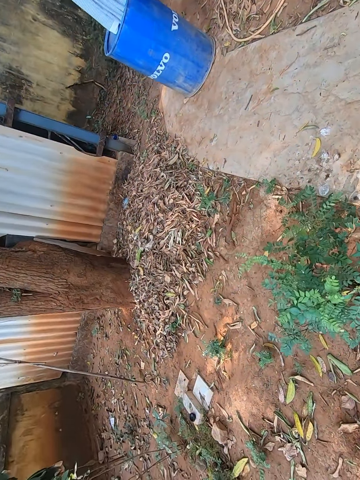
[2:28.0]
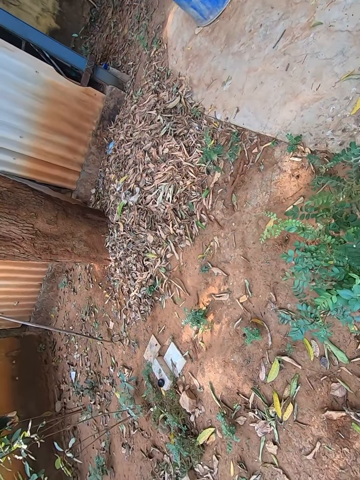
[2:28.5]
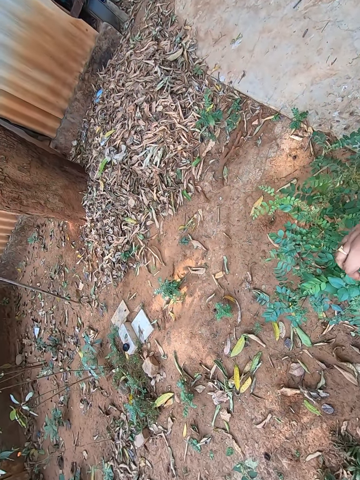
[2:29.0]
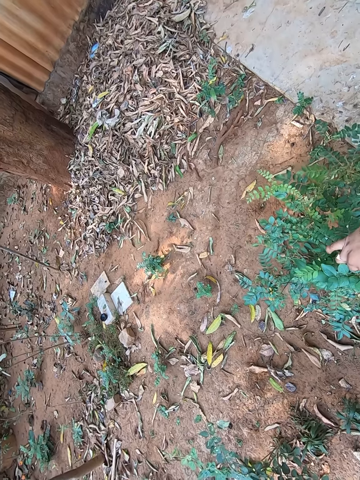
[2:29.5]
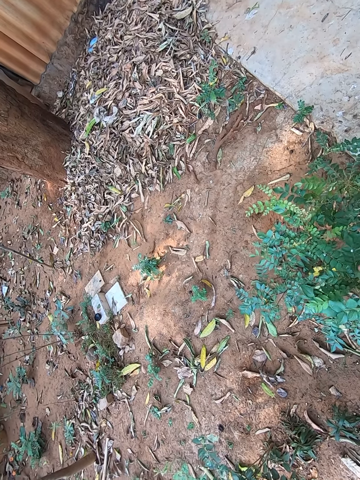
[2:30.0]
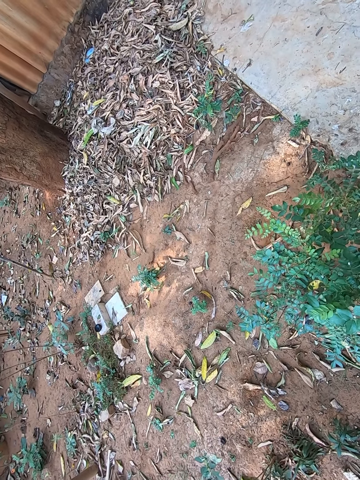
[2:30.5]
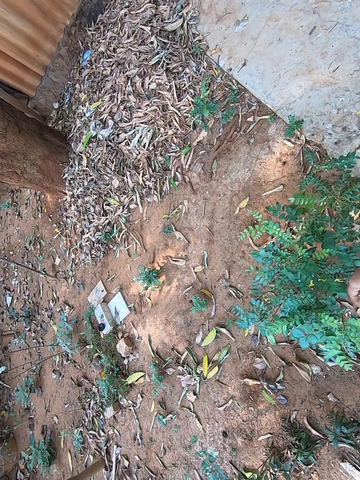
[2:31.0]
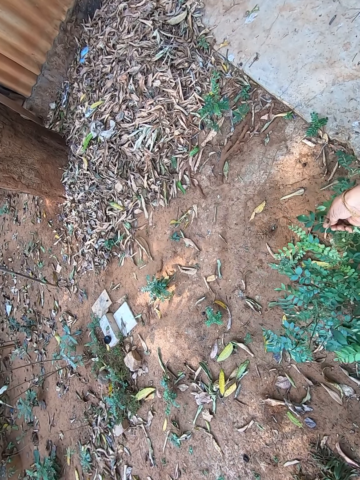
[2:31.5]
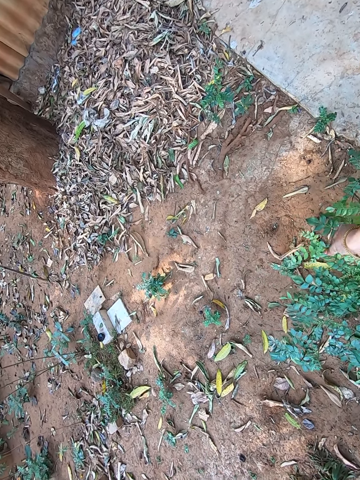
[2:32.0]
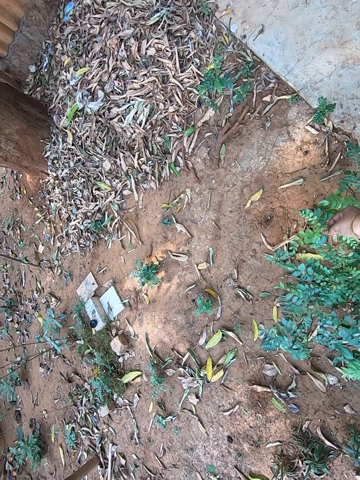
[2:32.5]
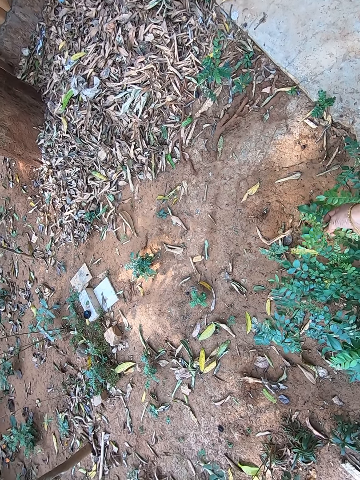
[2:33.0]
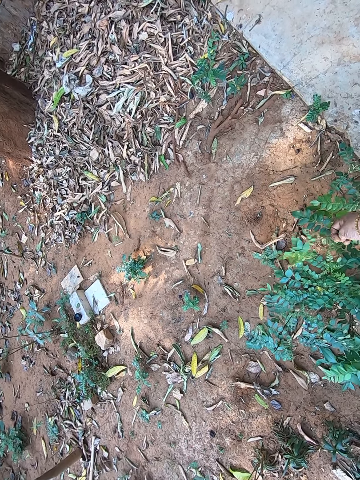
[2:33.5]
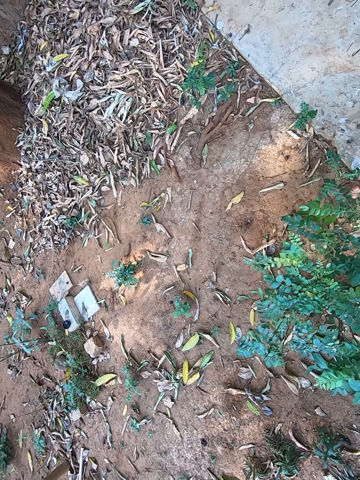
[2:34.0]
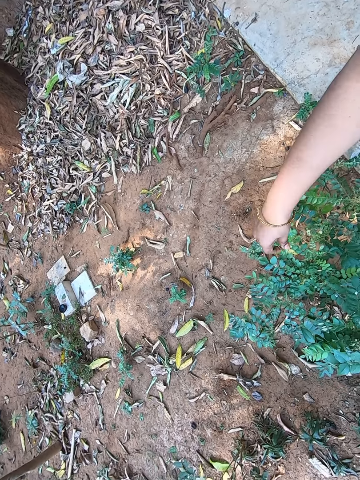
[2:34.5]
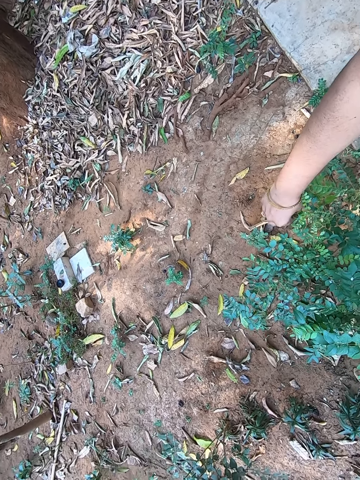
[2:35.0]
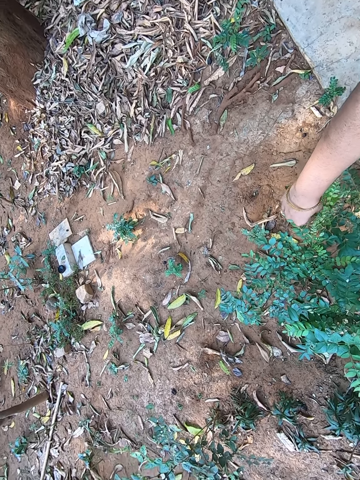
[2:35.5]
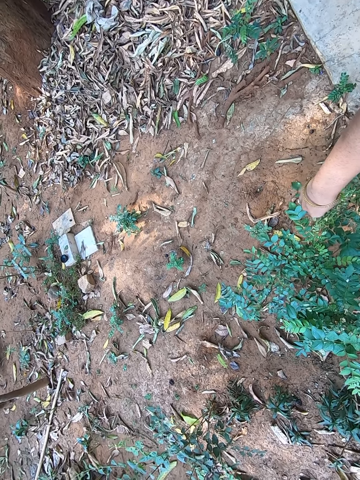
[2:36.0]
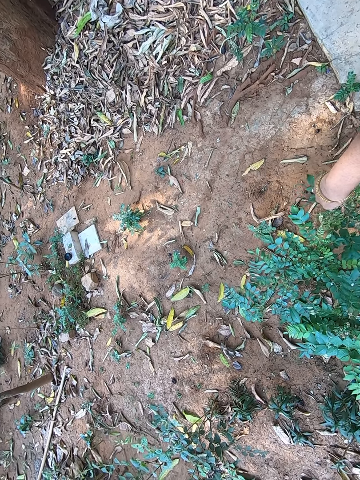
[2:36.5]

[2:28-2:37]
The camera wearer plucks a leafy vegetable. They cut vegetable leaves.

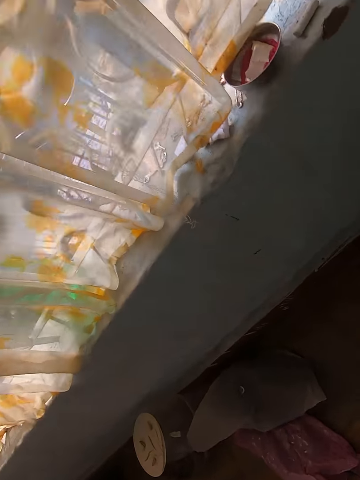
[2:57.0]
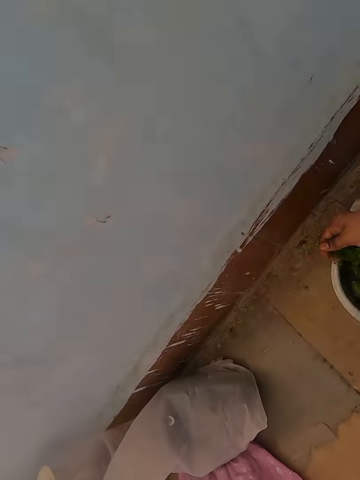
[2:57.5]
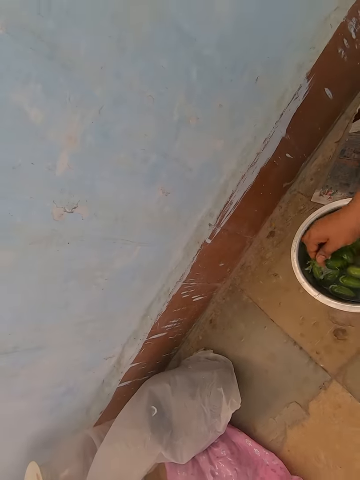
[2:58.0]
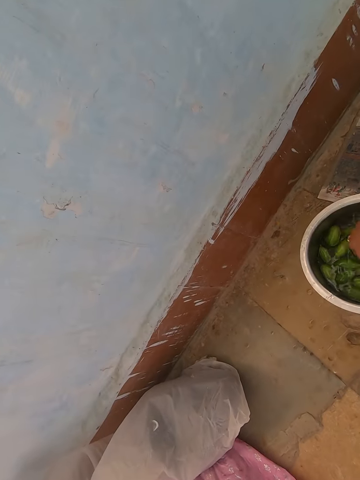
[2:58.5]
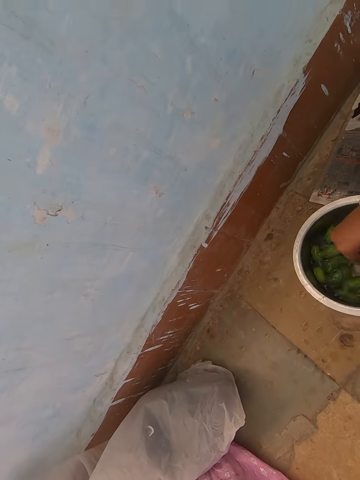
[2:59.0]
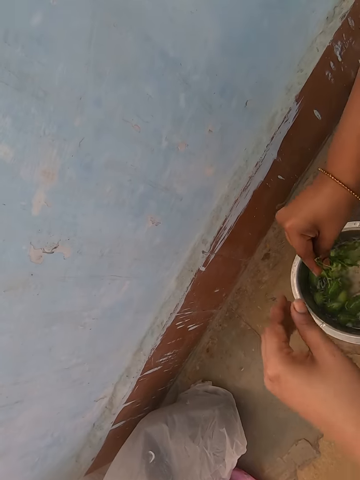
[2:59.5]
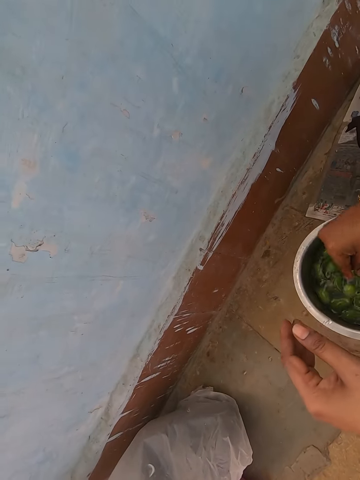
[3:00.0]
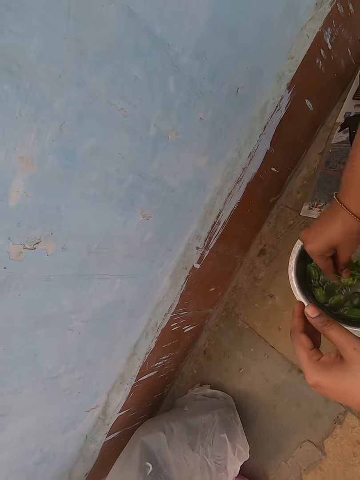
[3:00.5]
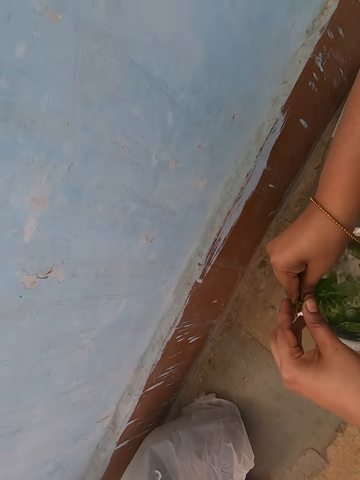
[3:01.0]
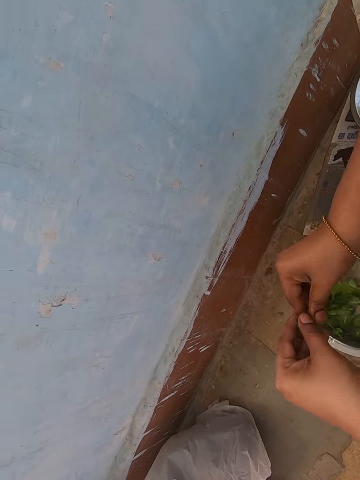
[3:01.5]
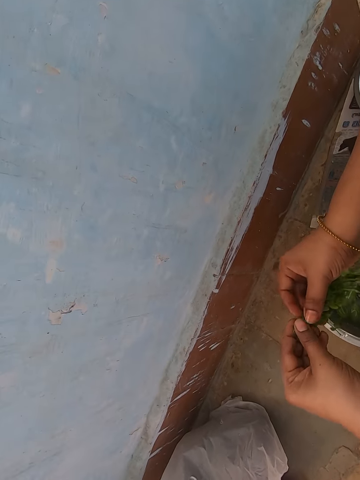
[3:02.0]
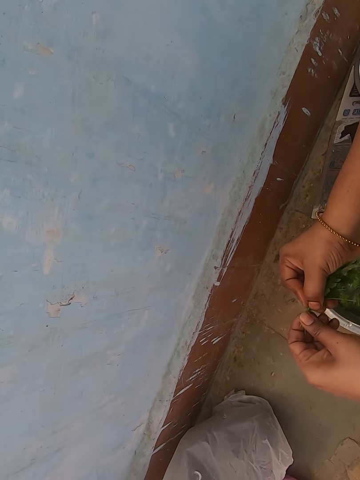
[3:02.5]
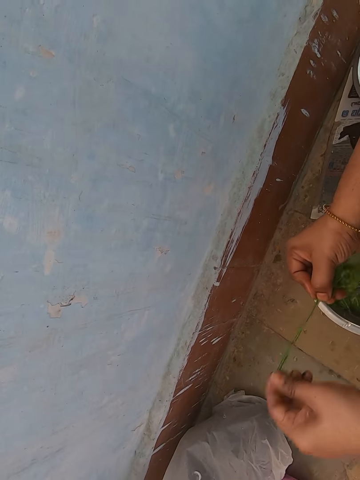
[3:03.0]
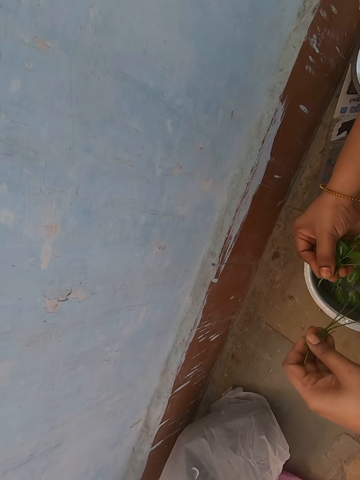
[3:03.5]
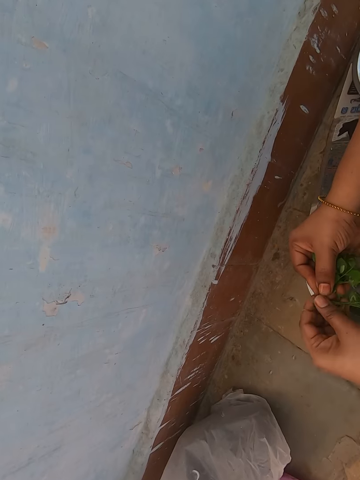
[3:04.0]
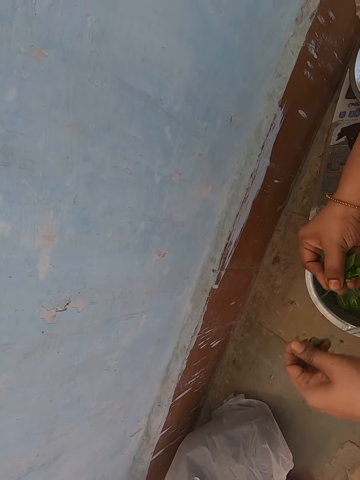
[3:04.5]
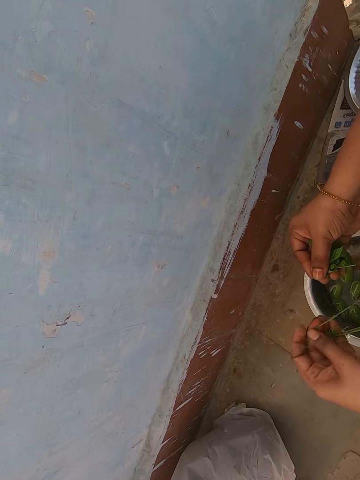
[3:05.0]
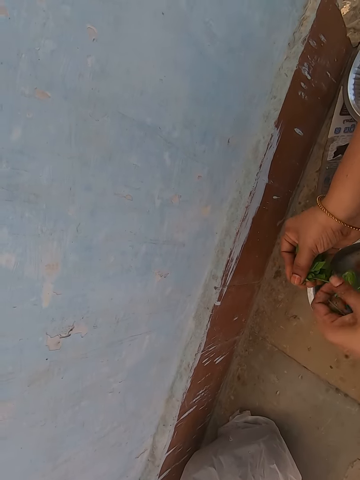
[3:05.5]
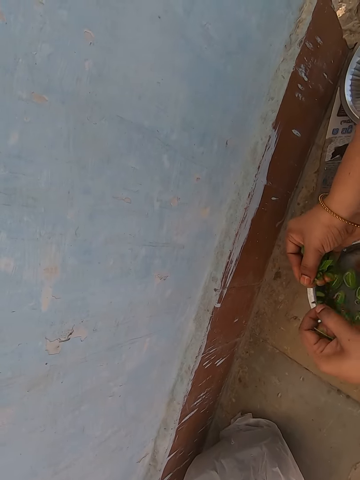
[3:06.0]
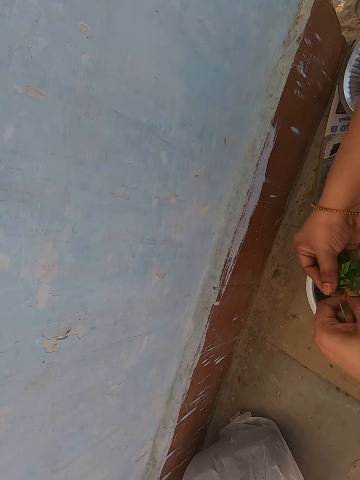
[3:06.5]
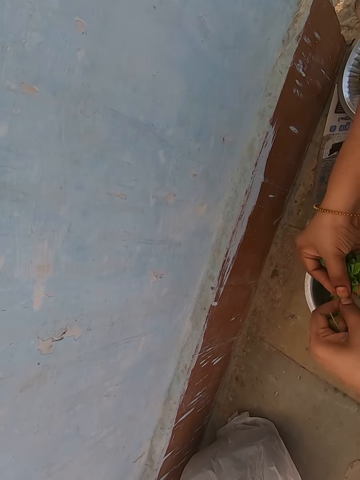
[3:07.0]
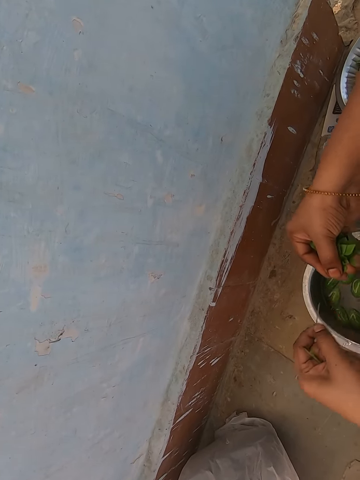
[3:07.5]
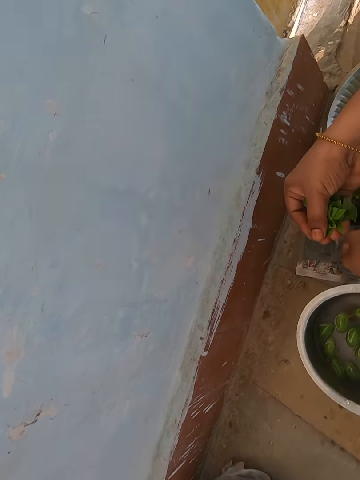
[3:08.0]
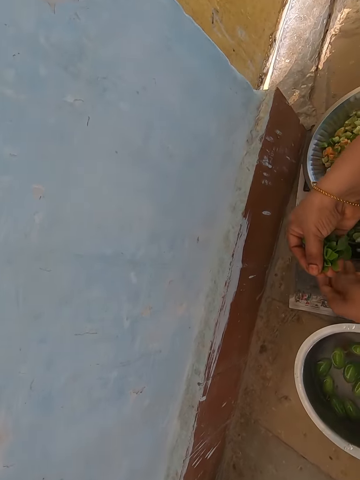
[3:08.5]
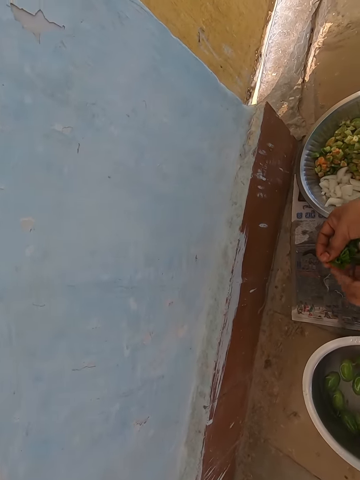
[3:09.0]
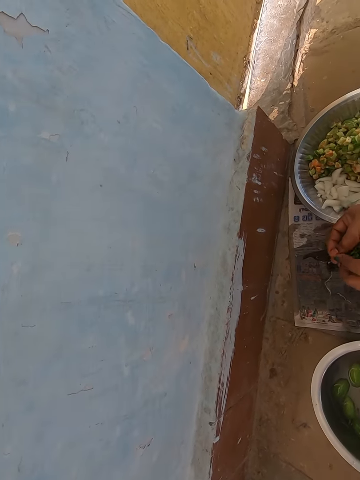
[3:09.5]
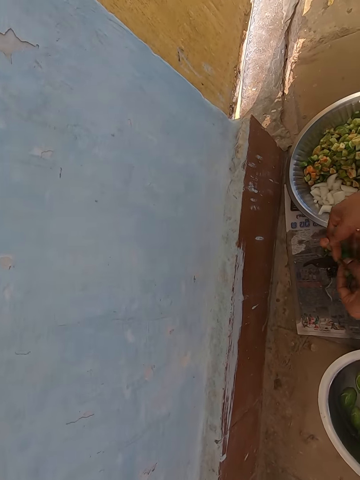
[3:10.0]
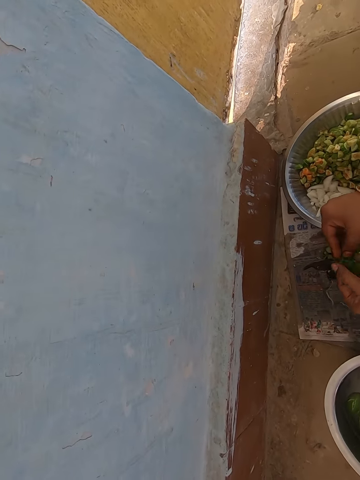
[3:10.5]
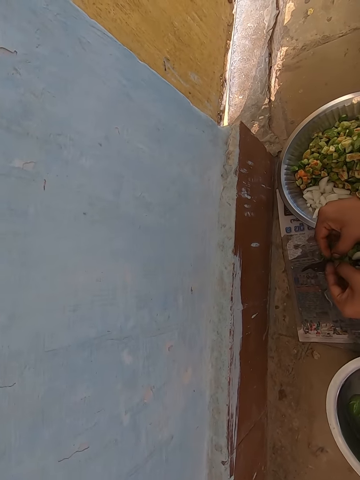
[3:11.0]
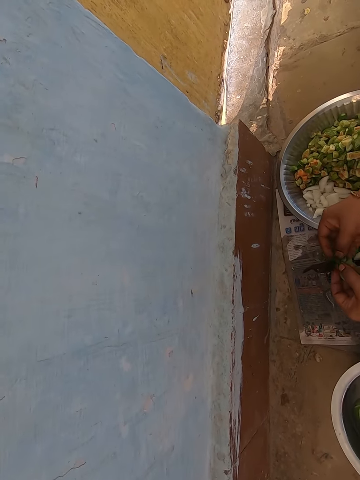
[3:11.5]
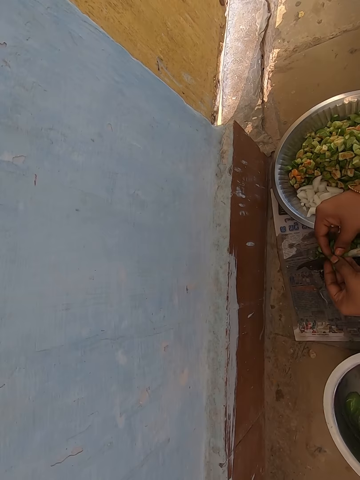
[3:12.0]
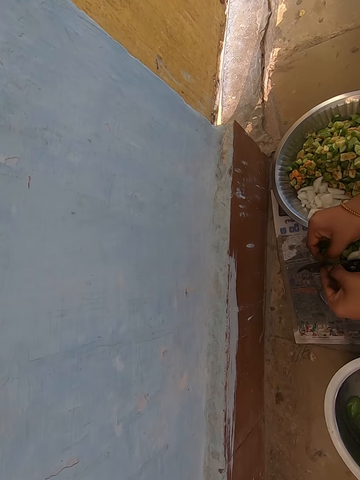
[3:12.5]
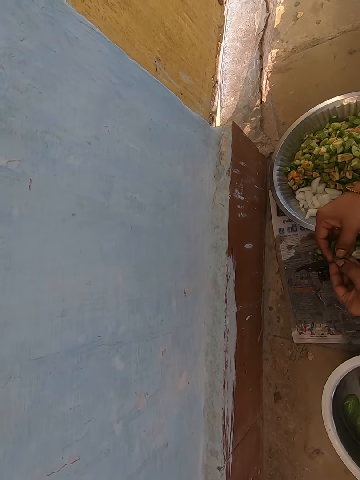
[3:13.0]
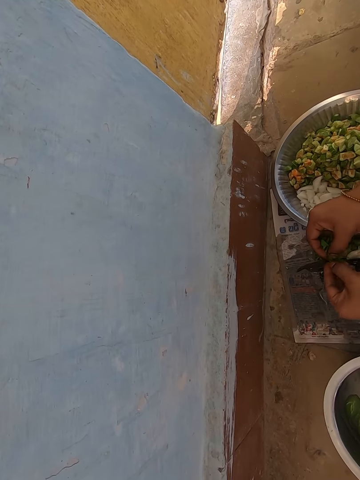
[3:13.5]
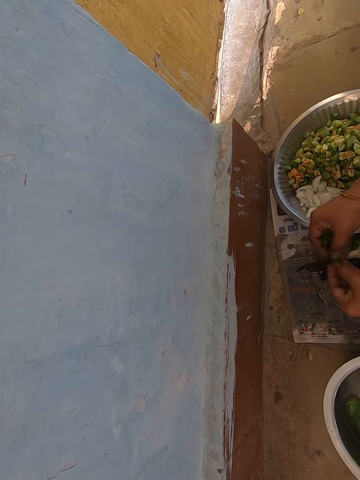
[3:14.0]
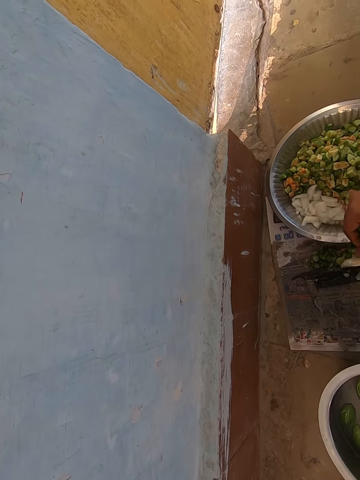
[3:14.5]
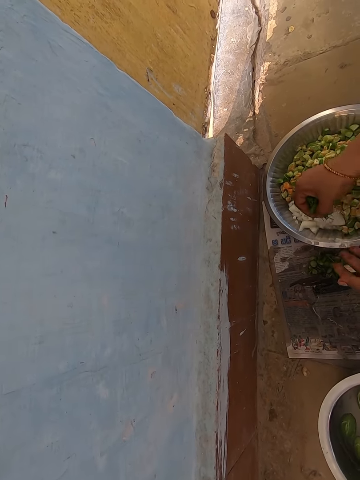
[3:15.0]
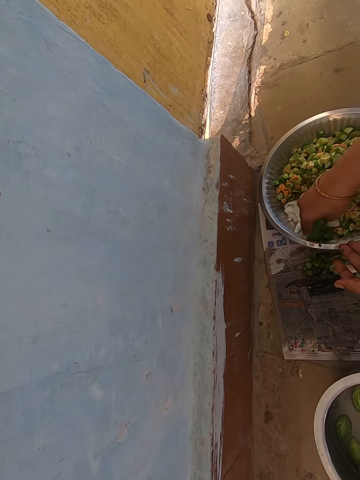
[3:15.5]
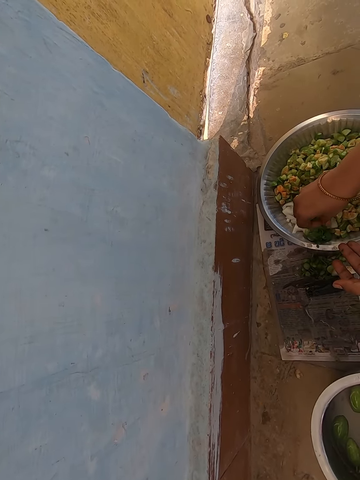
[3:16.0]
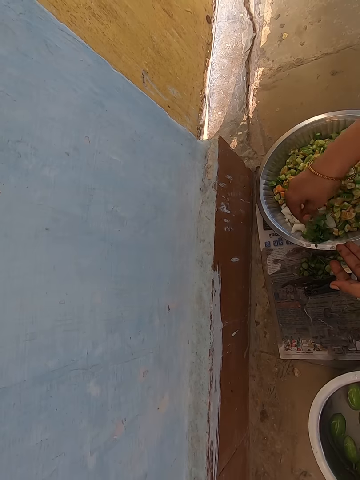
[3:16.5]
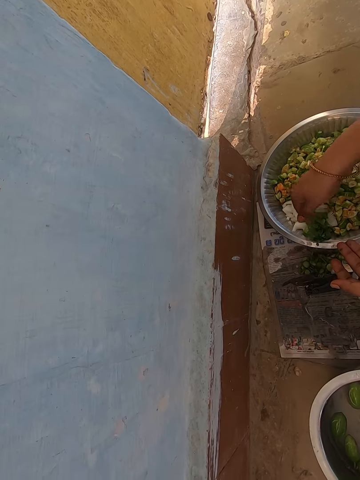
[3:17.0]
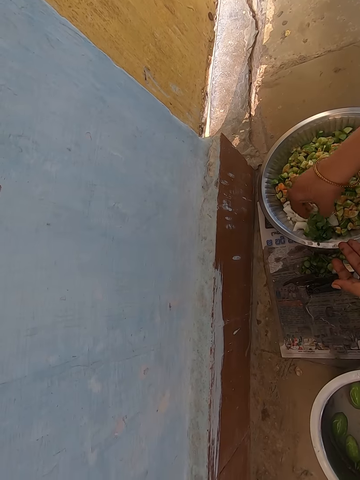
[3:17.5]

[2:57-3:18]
The camera wearer puts the leafy vegetable in water. They clean the vegetable leaves in the bowl. They hold the leafy vegetable and cut the leafy vegetable. They pluck leaves from the twig. They drop stalks. They hold the leafy vegetable and cut the leafy vegetable. They put the vegetable in the bowl.
